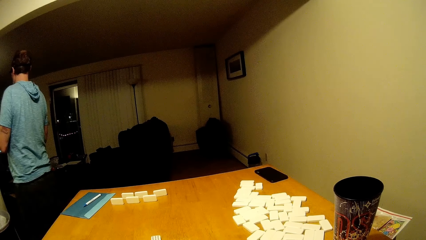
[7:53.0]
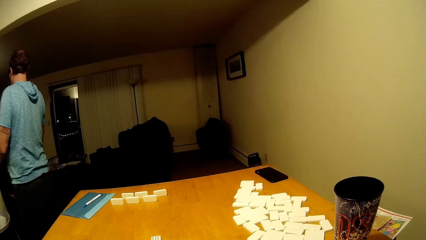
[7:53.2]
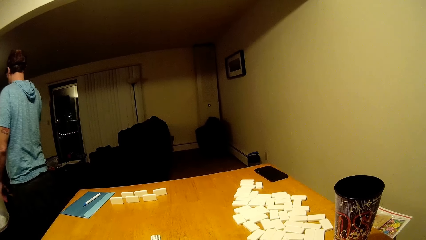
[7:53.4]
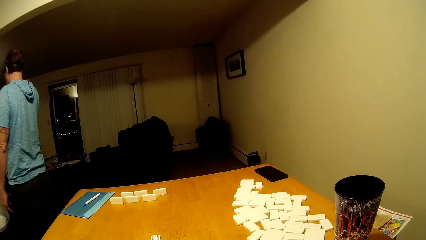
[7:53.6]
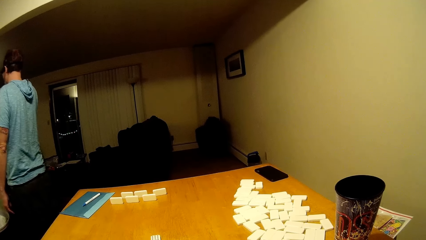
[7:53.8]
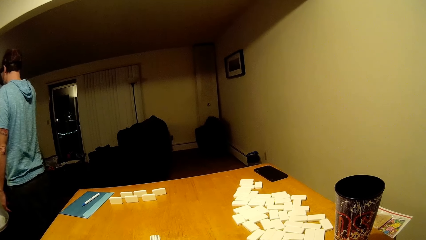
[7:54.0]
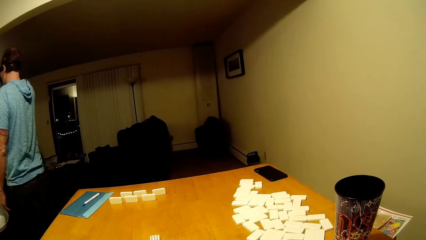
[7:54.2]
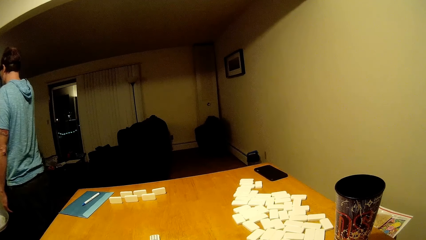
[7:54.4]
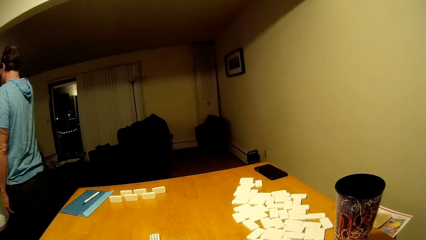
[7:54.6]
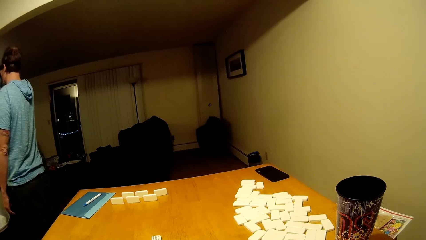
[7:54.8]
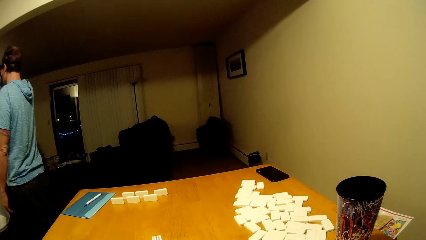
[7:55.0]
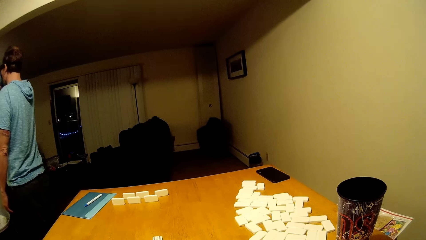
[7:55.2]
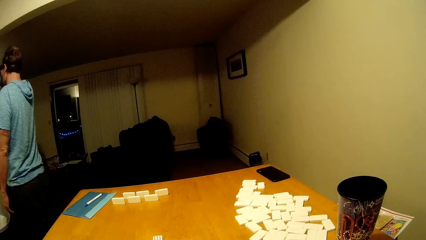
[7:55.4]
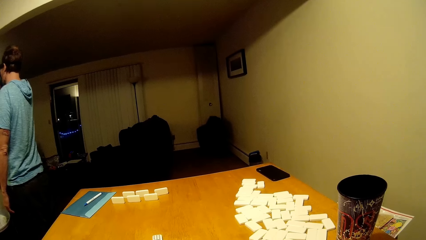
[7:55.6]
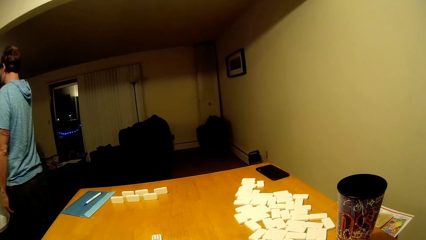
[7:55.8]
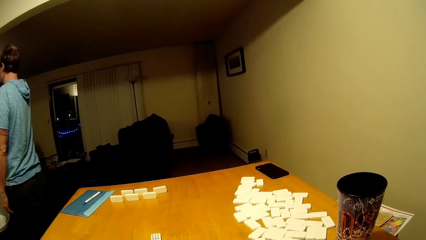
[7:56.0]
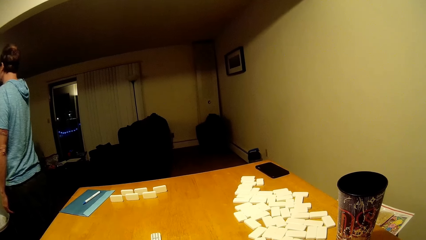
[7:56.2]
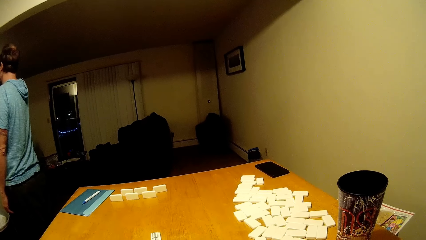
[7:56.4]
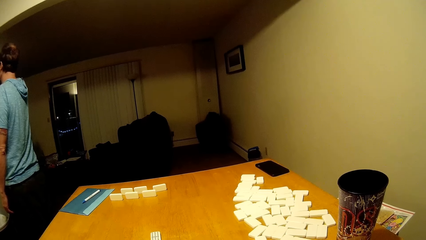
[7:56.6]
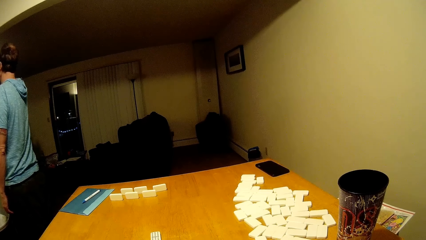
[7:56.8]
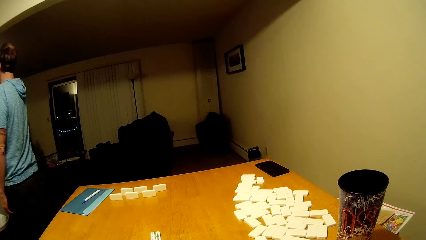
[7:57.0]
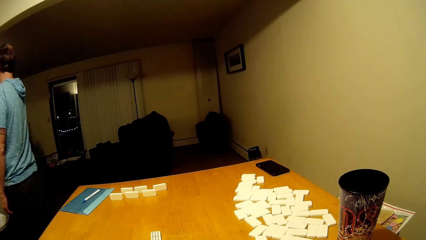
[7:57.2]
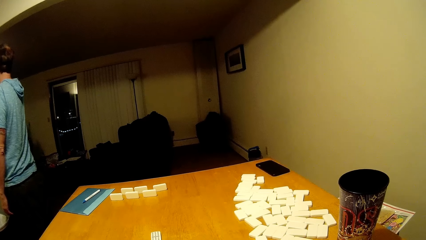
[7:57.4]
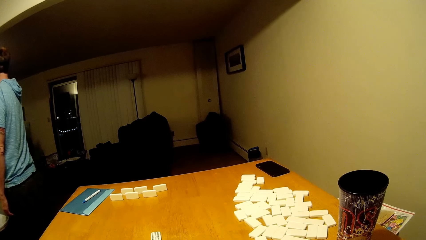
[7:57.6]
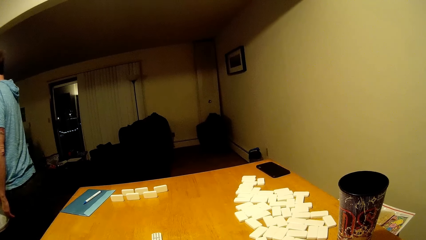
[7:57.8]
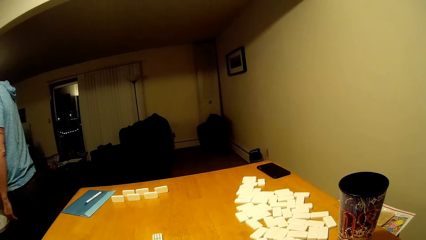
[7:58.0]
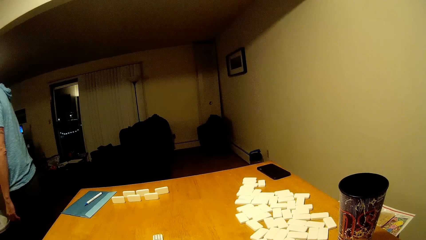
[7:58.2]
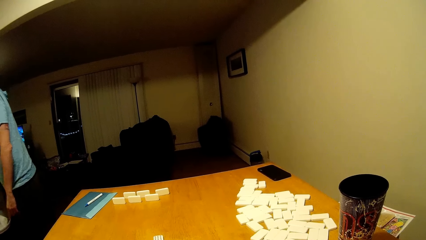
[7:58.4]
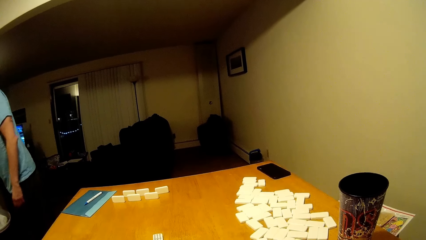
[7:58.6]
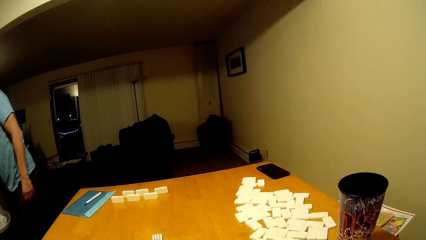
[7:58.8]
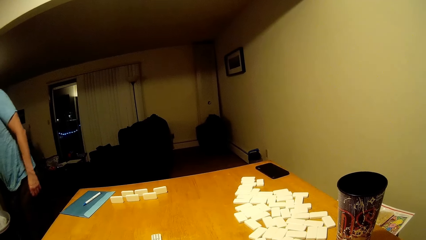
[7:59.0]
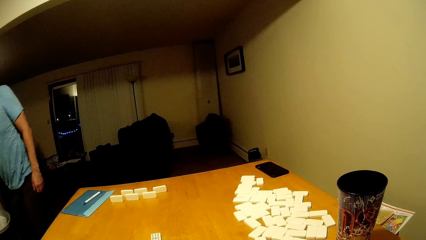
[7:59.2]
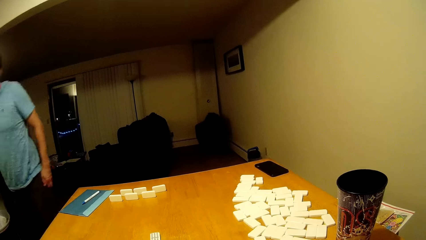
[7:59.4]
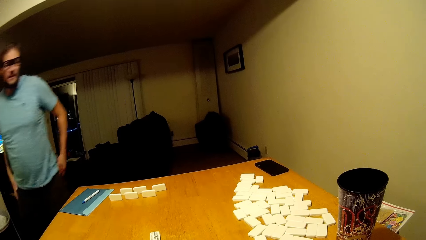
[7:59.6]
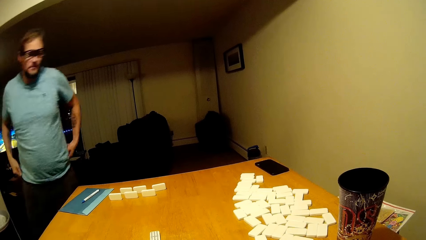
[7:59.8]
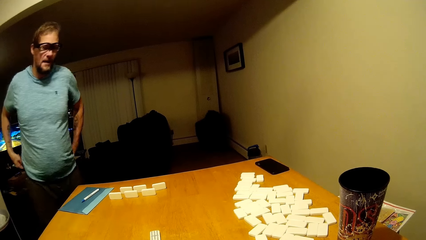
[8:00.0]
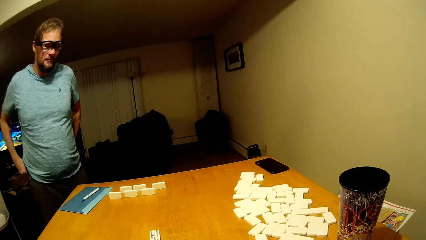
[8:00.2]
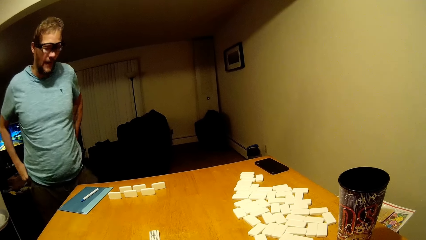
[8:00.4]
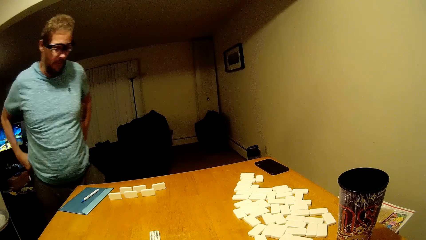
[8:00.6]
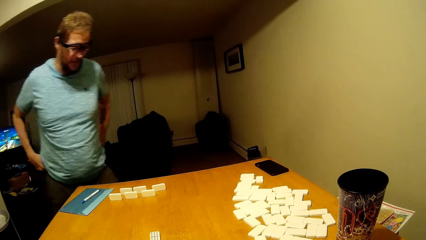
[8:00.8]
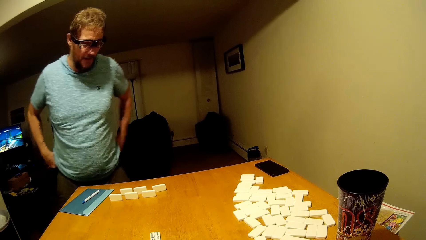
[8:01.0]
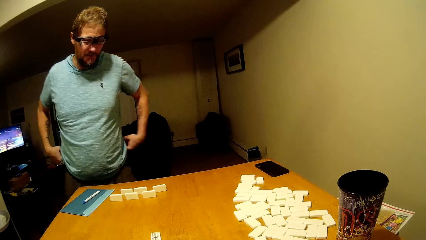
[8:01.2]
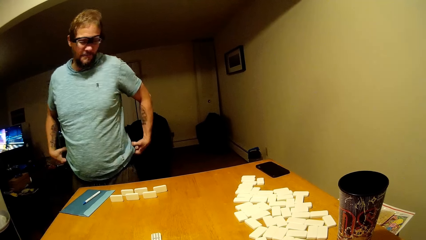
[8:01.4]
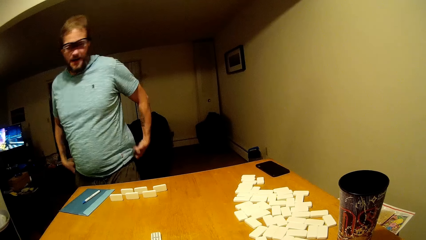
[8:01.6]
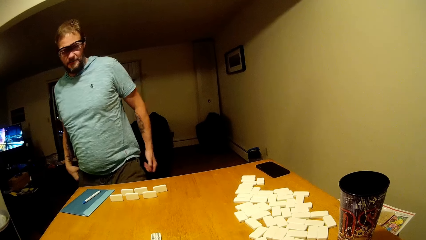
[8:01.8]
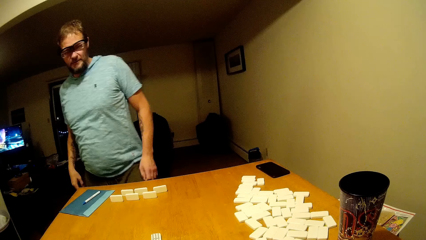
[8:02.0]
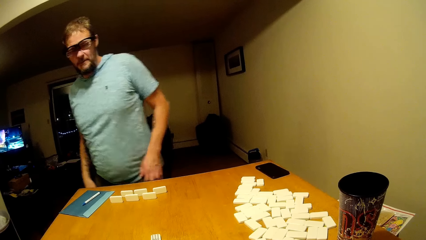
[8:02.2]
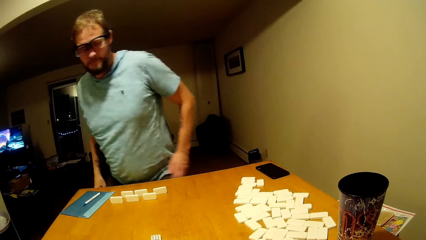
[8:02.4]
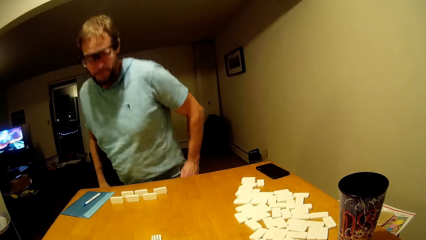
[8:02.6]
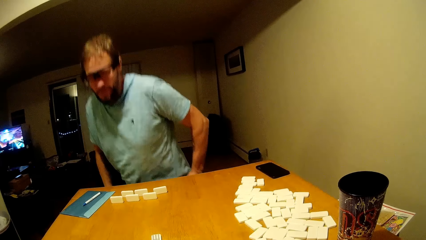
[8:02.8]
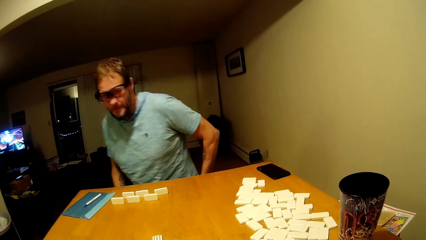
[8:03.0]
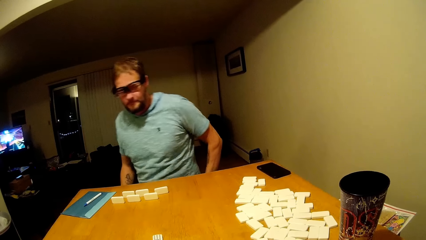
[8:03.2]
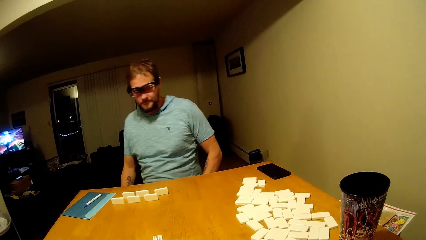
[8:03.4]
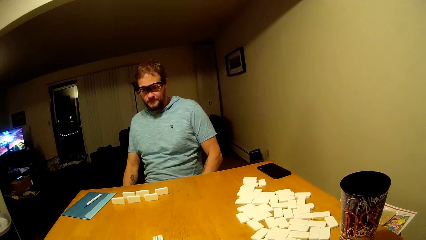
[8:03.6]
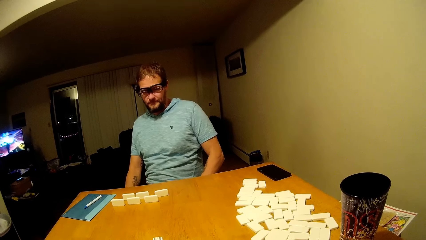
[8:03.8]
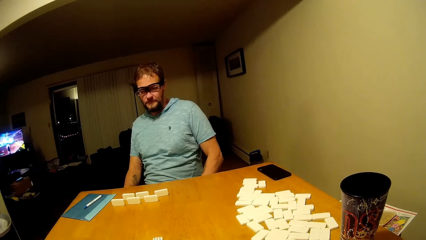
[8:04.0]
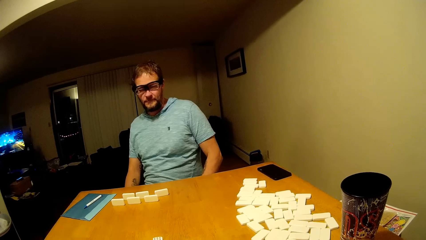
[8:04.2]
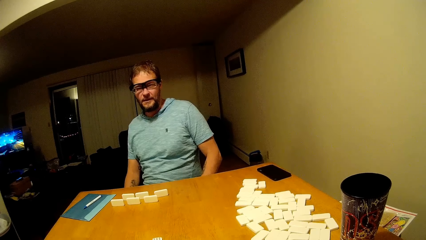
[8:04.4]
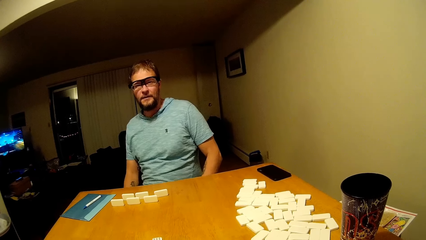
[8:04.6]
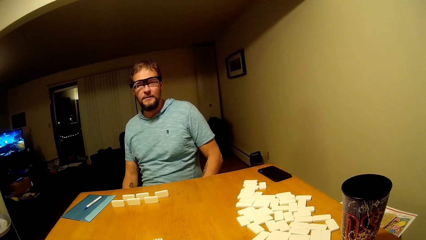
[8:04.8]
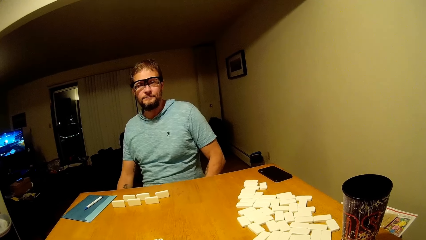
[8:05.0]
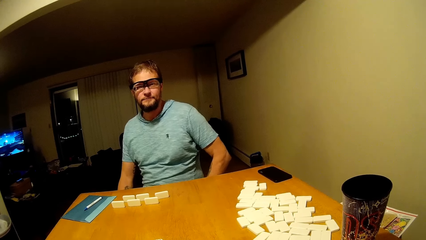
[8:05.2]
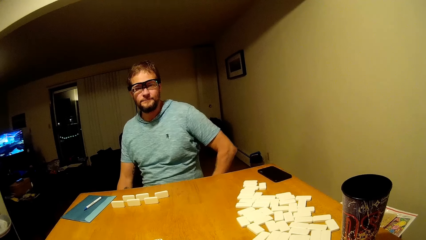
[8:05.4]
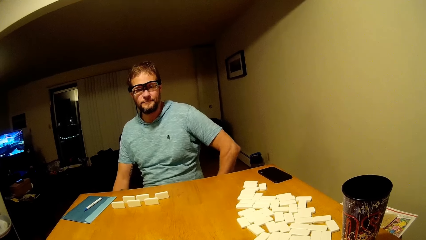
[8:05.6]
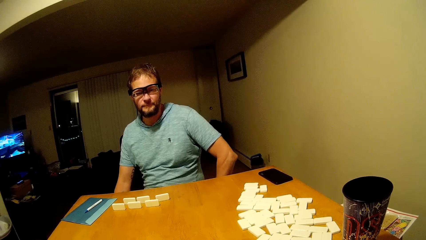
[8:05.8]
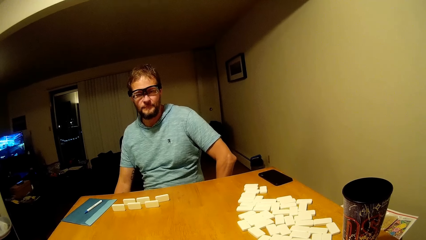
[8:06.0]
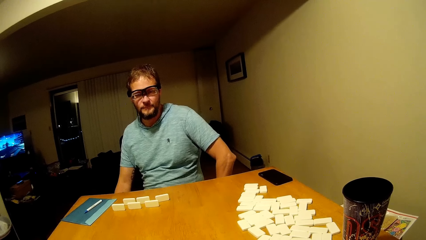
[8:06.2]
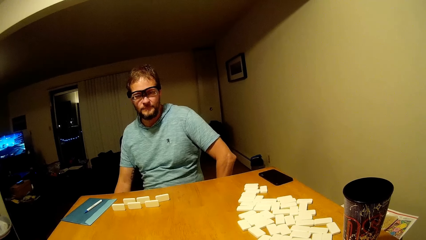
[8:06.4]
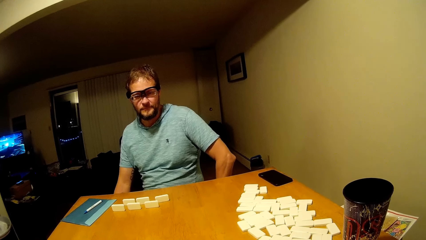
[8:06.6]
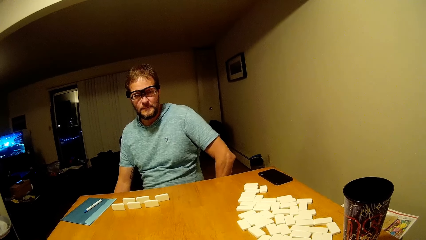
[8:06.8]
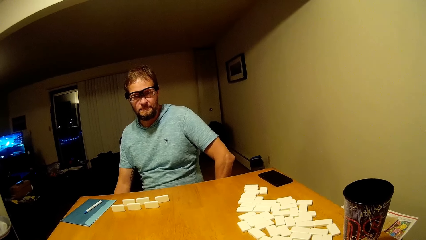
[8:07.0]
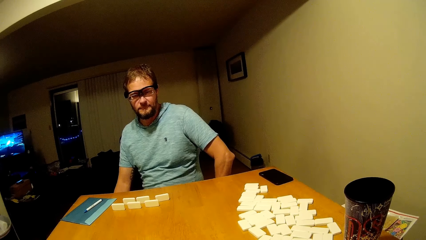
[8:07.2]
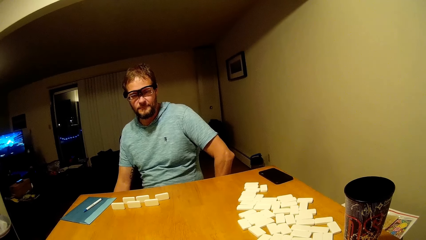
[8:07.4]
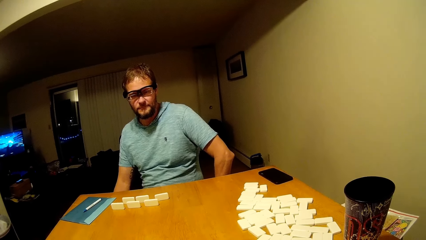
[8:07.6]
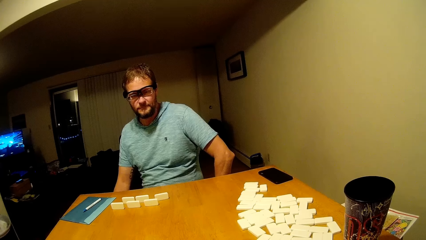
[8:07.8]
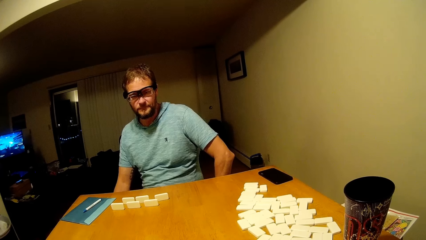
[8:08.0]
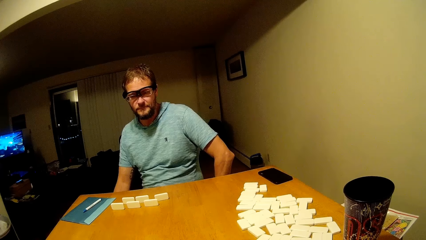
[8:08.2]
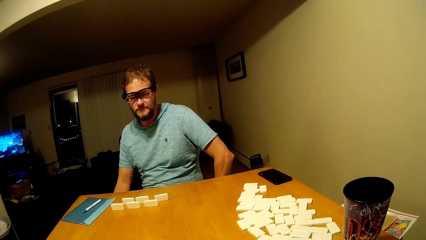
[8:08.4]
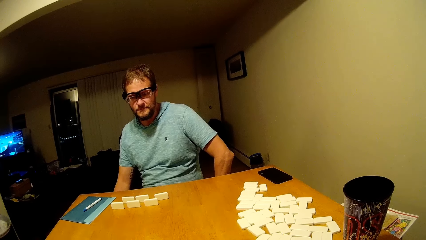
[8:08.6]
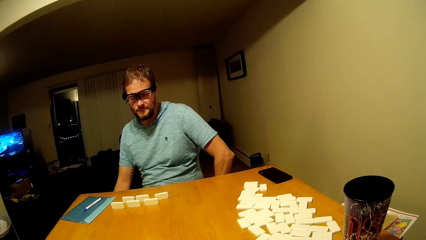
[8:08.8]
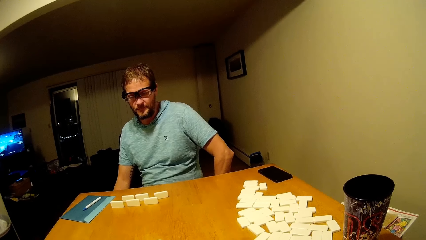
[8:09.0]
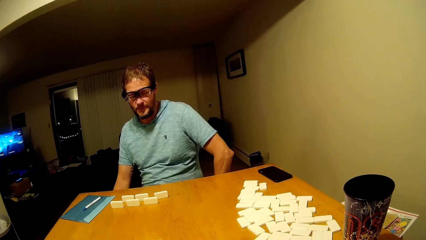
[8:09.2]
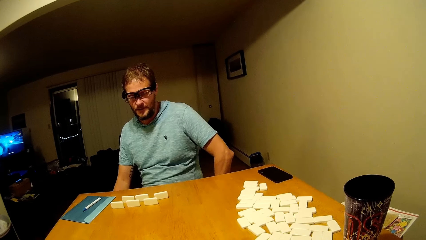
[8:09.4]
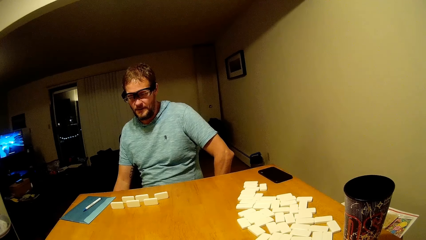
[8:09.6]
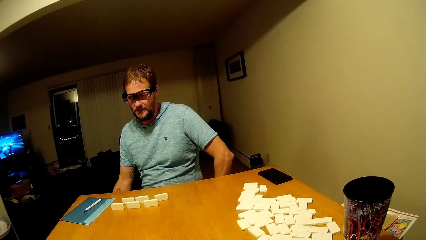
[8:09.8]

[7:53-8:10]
A man drinks something. The man sits on the chair.
